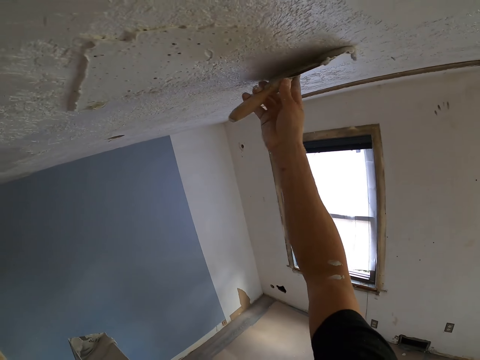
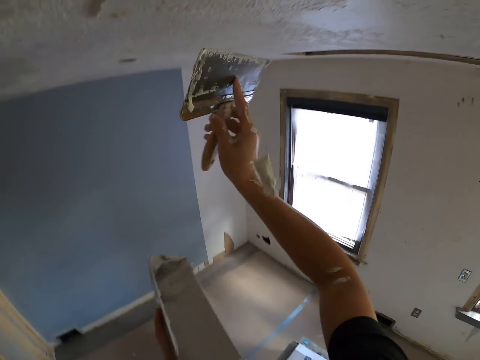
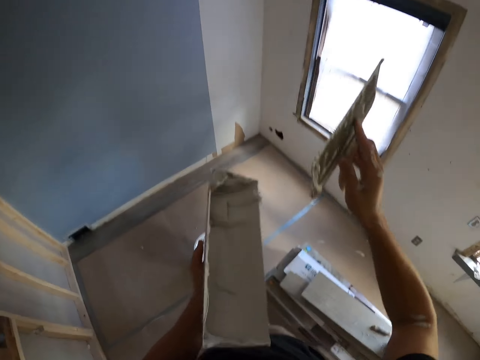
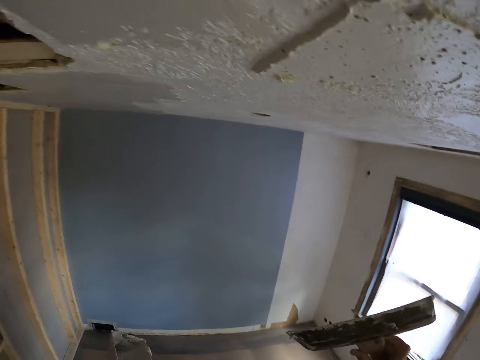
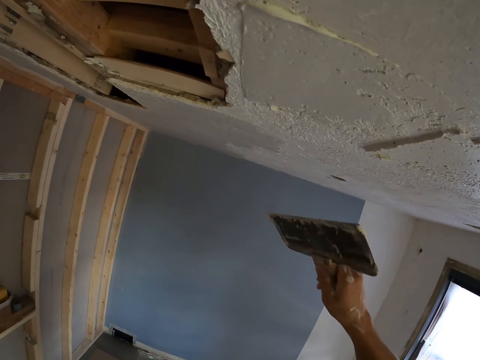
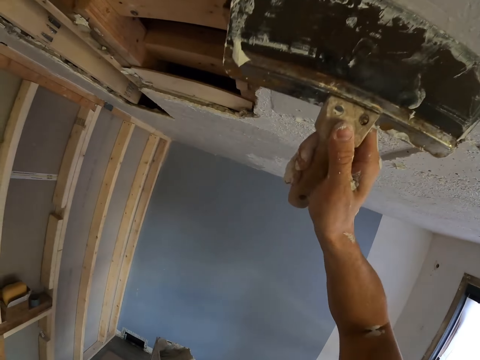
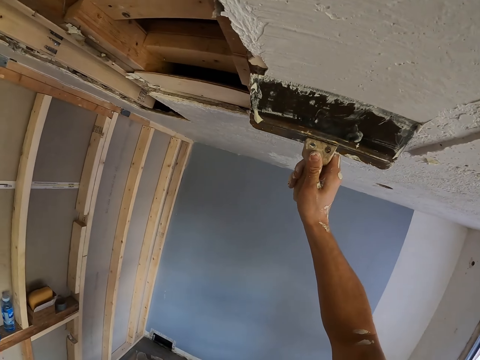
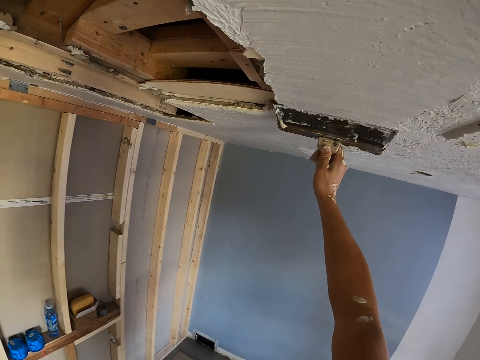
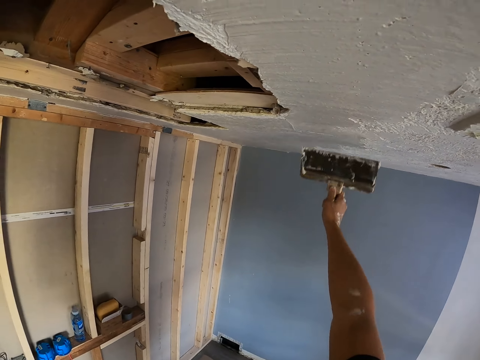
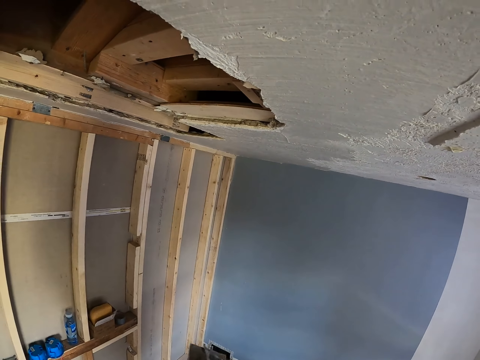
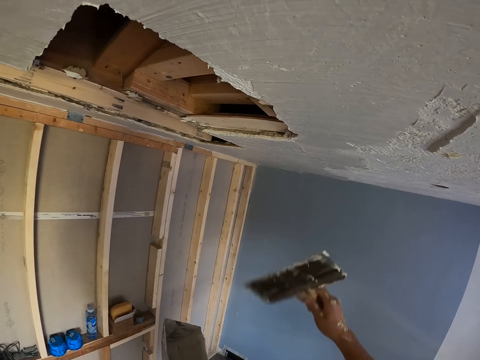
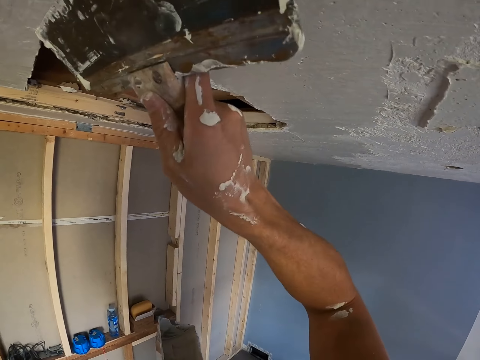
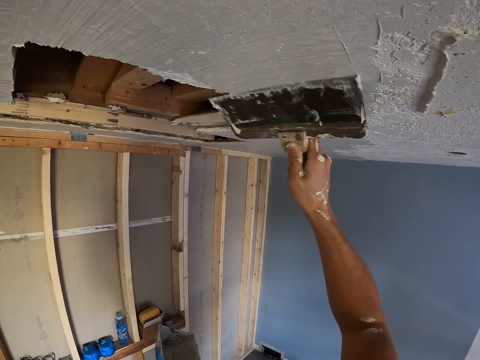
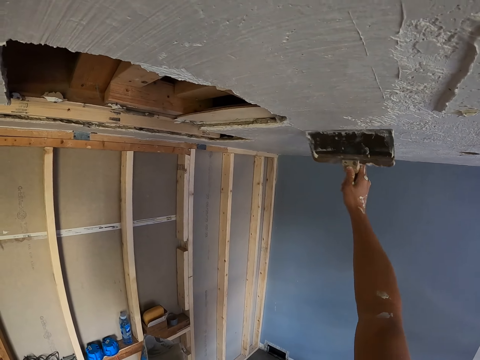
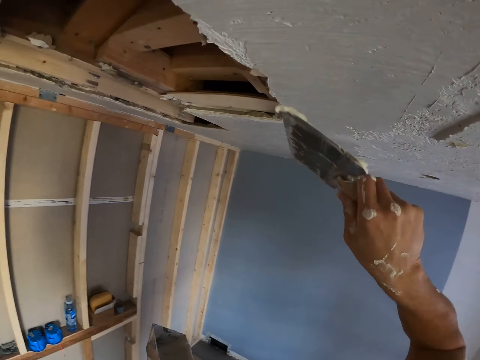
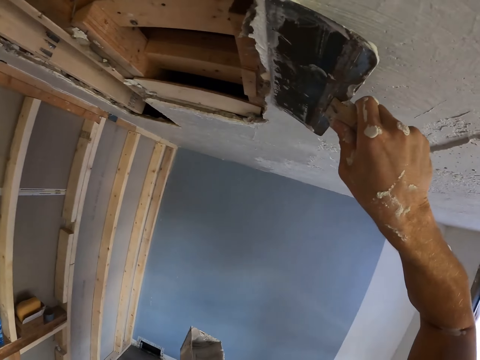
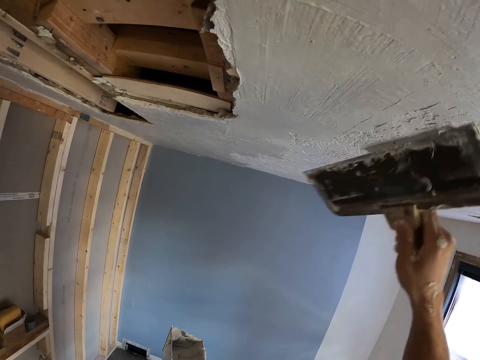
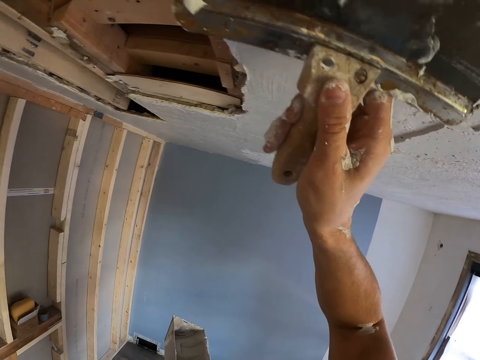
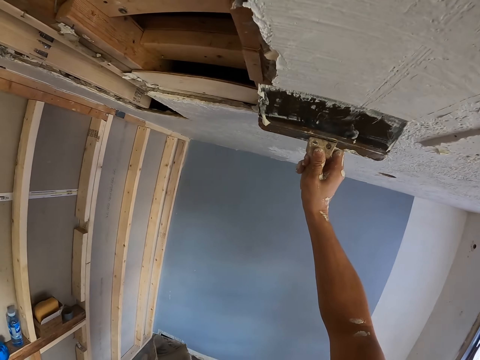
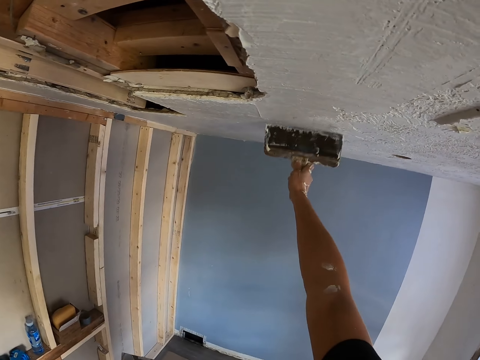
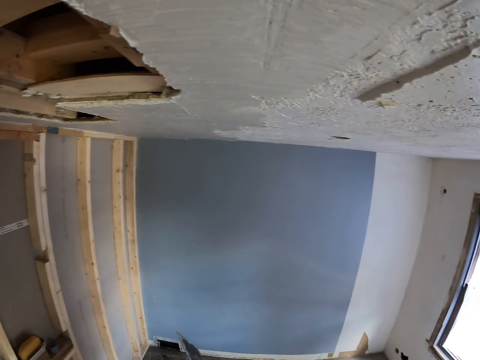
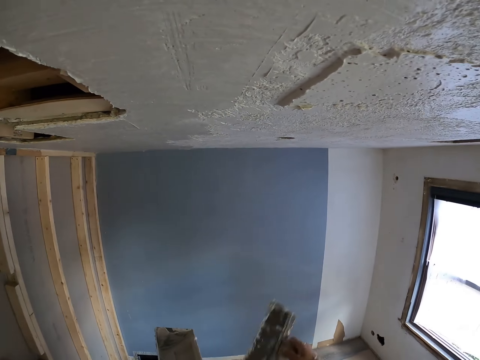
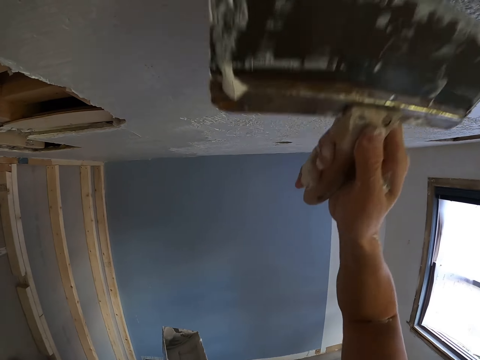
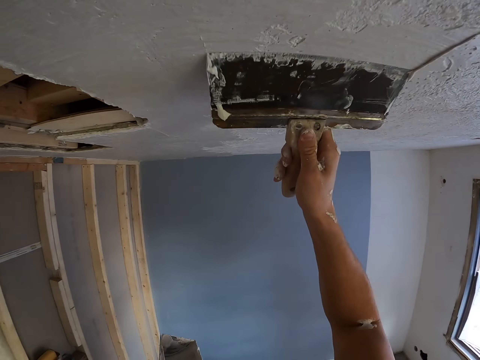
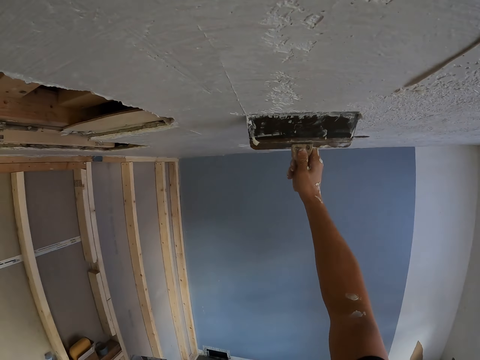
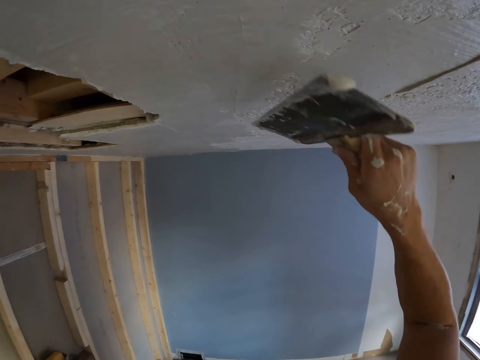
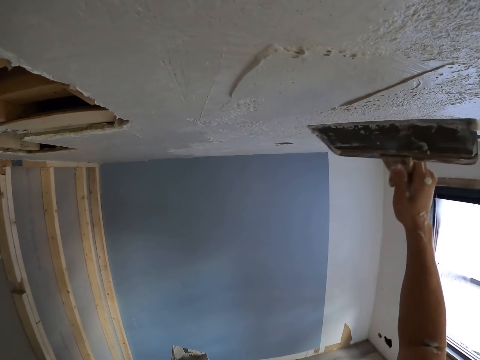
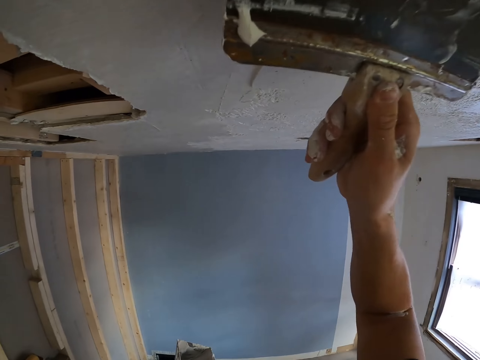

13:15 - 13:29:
The camera wearer scrapes off excess filler. They remove a little filler from the scraper onto the filler container. They scrape off excess filler.

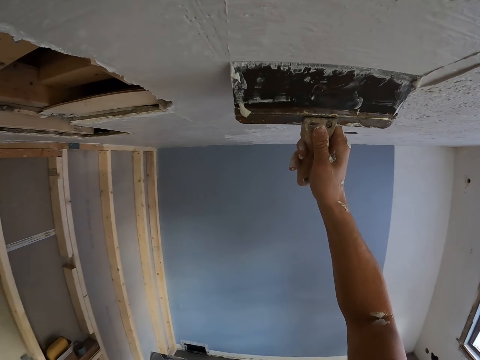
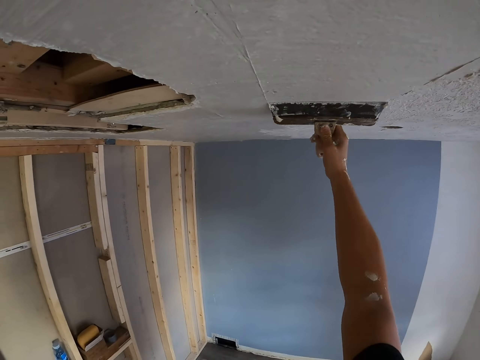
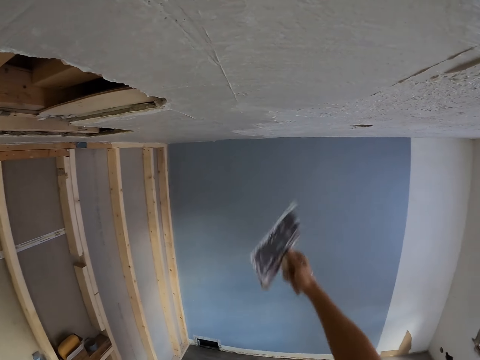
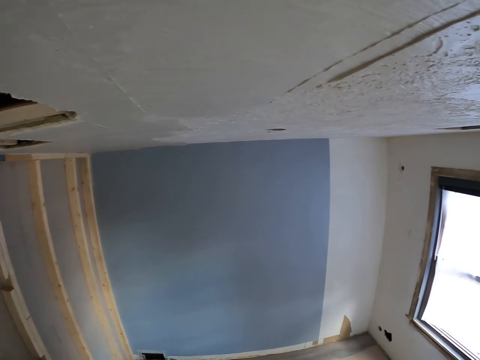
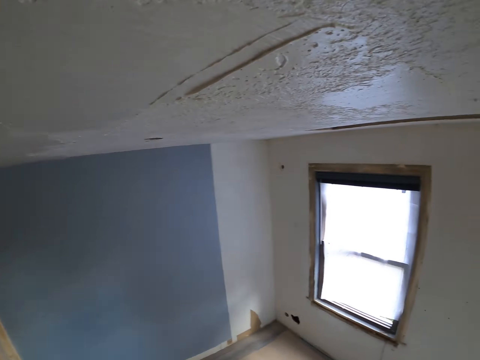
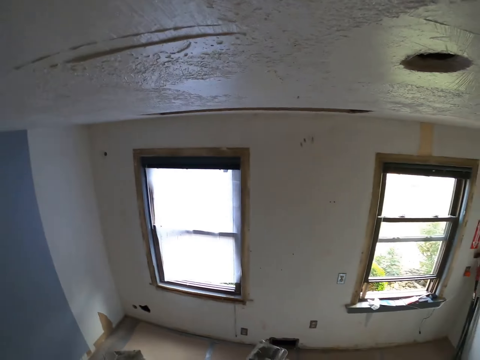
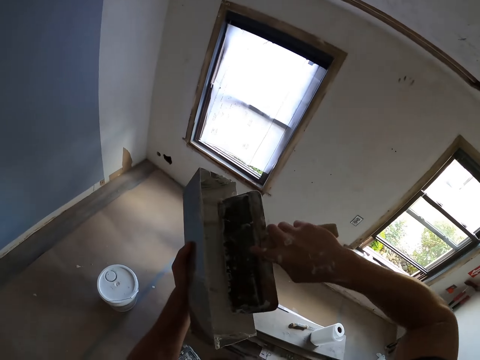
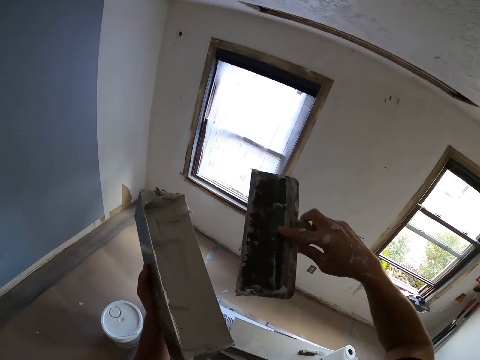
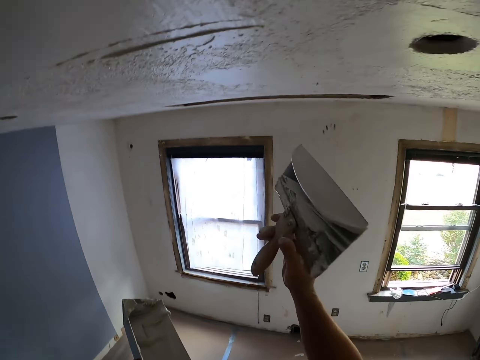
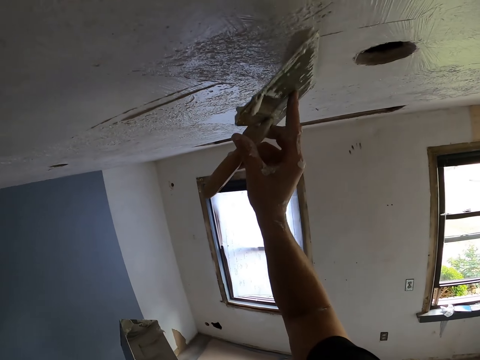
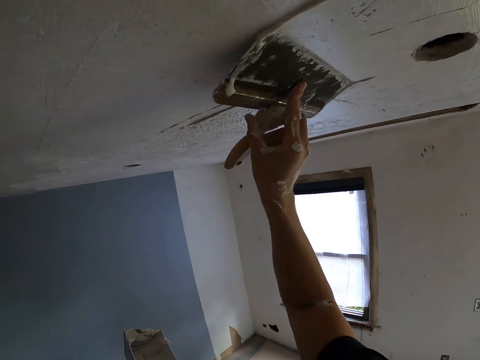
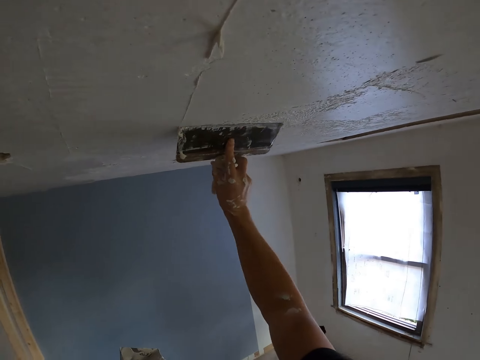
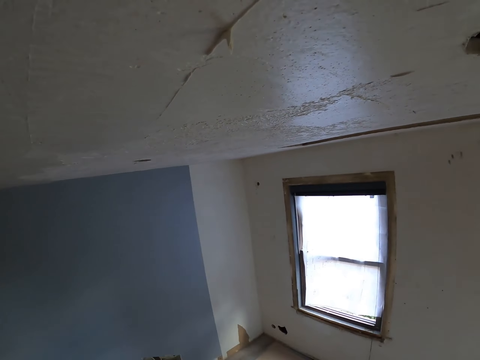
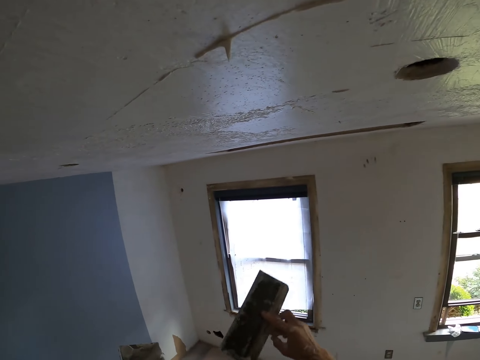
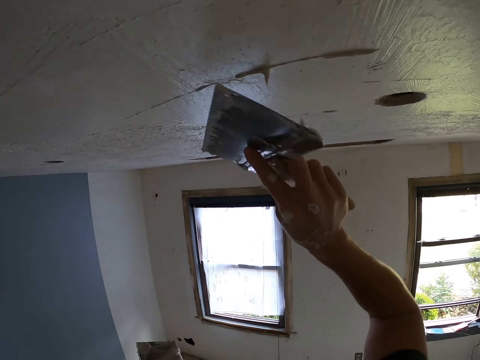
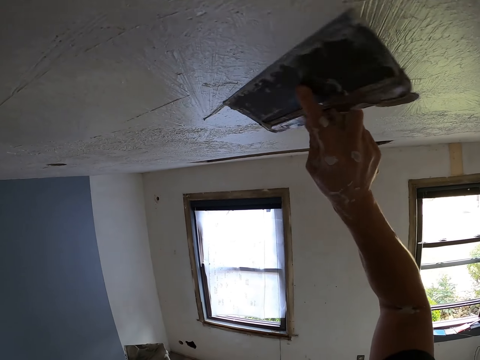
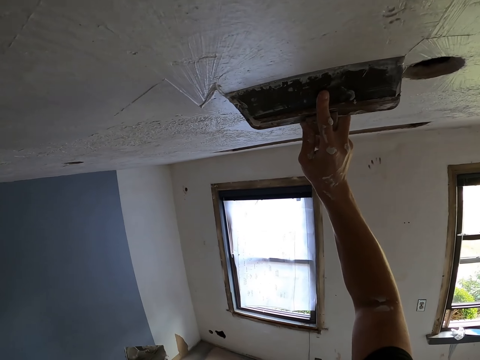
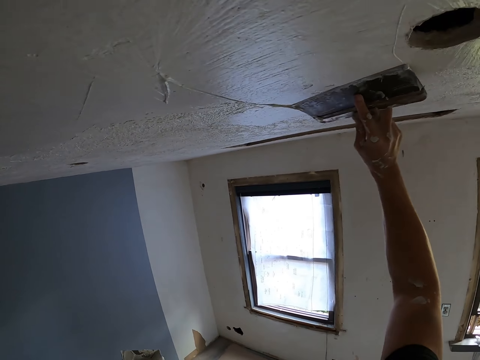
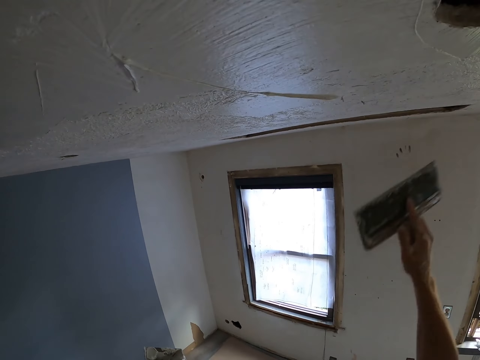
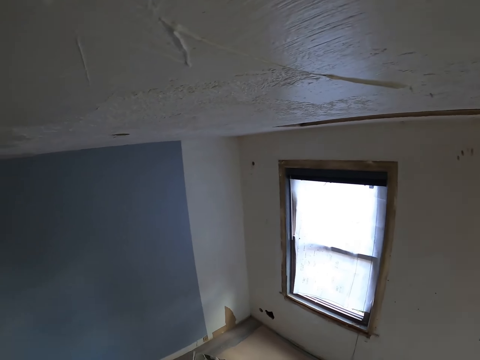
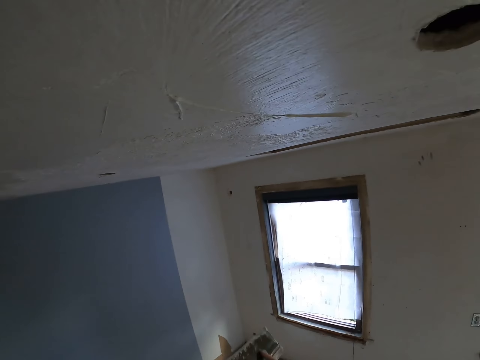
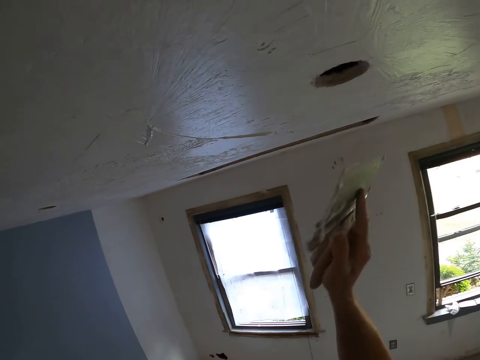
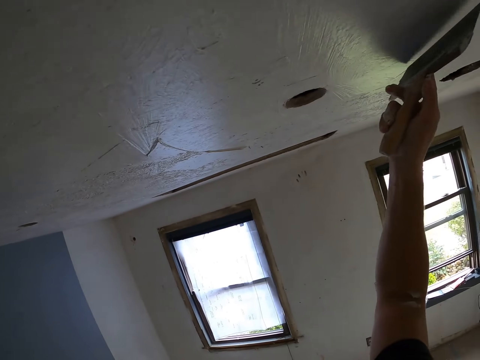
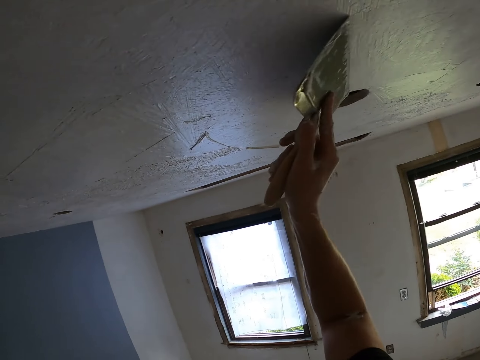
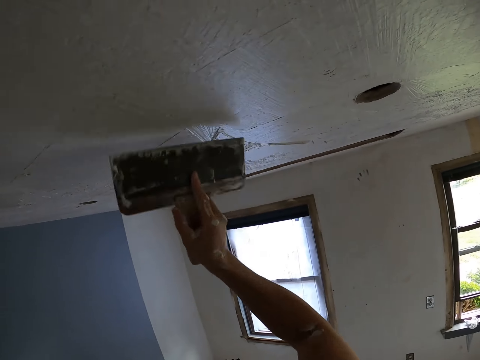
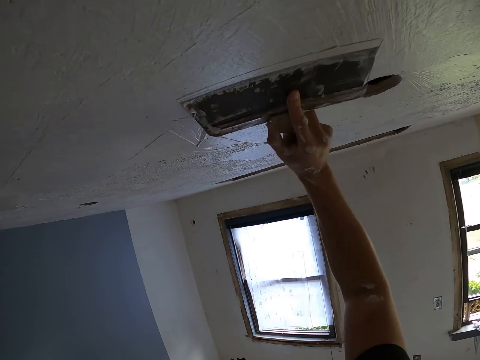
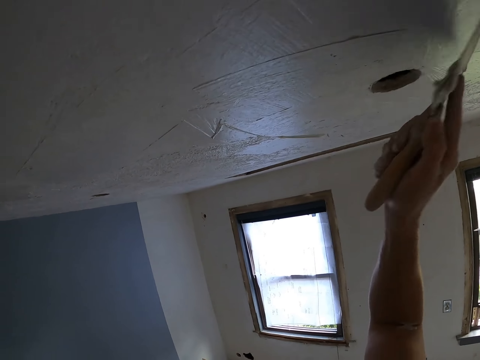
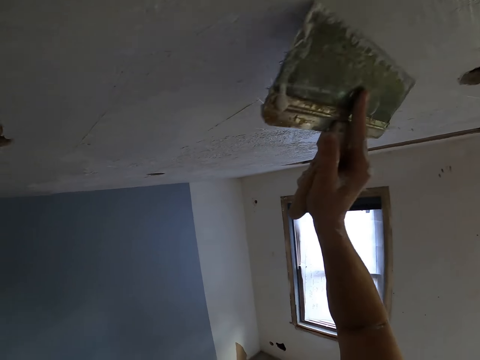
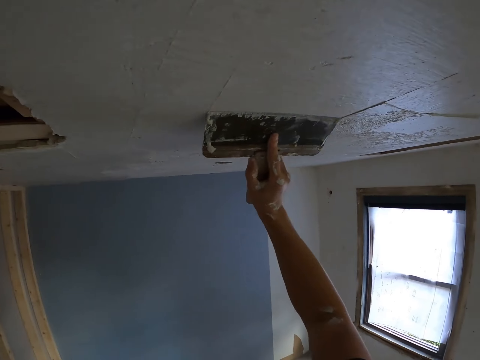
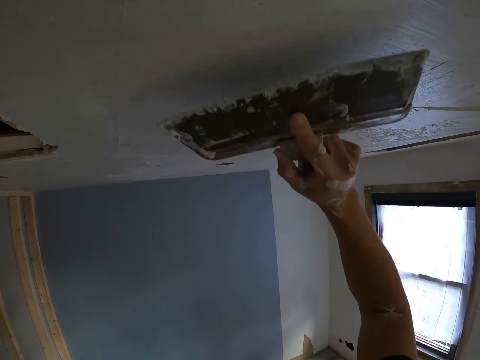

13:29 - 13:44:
The camera wearer removes excess paint from the spatula. They look around. They dip the scraper in the filler container. They plaster the ceiling with the plastering spatula. They scrape off excess filler.
